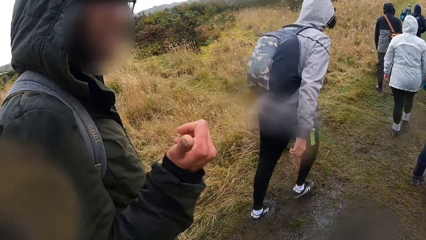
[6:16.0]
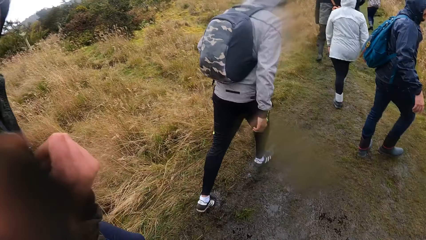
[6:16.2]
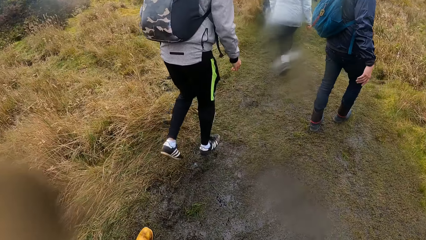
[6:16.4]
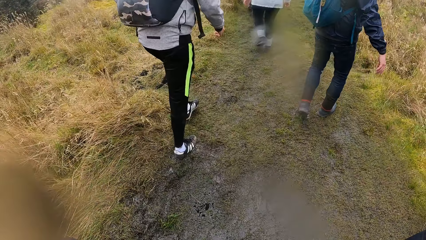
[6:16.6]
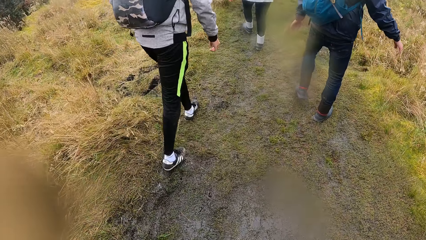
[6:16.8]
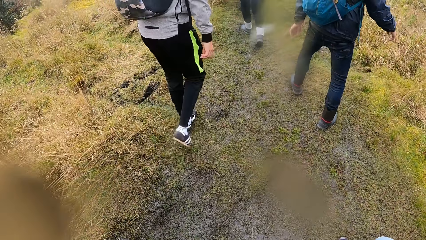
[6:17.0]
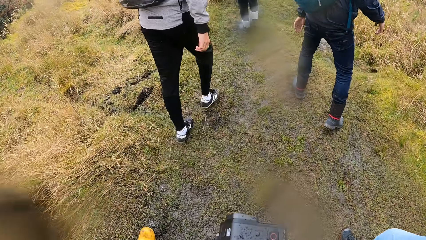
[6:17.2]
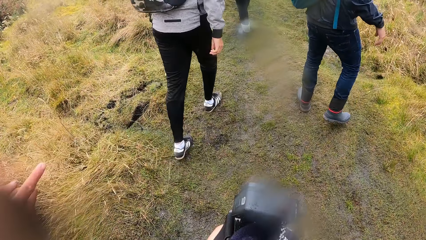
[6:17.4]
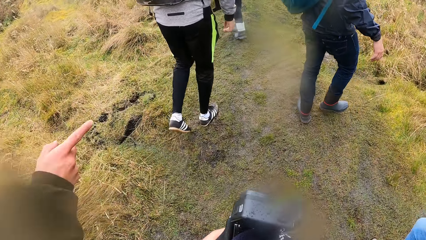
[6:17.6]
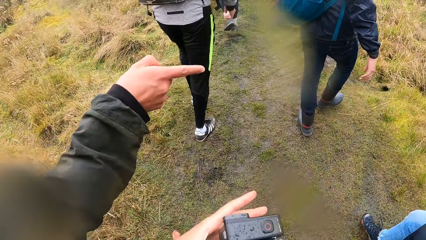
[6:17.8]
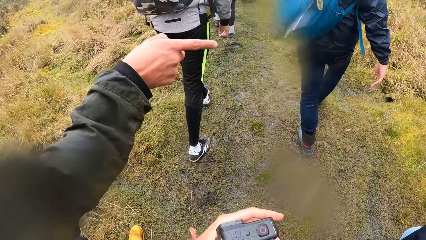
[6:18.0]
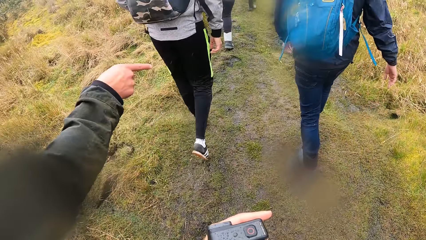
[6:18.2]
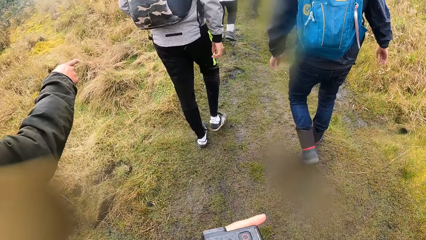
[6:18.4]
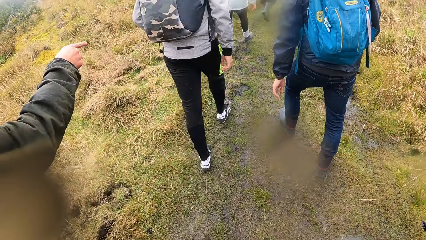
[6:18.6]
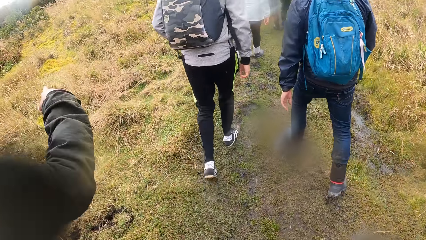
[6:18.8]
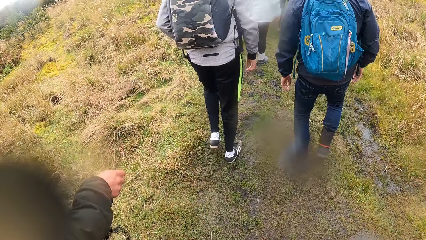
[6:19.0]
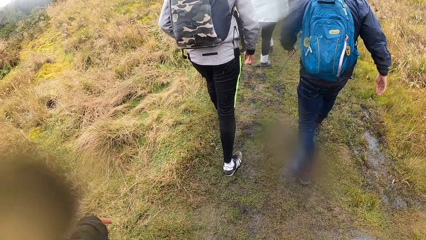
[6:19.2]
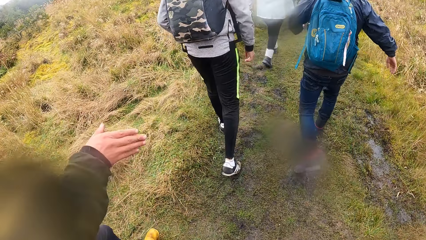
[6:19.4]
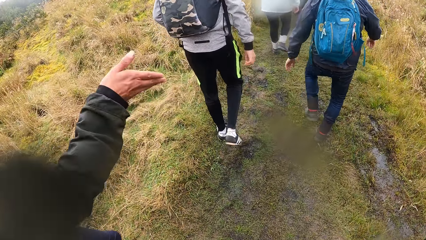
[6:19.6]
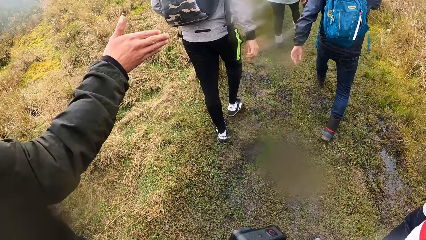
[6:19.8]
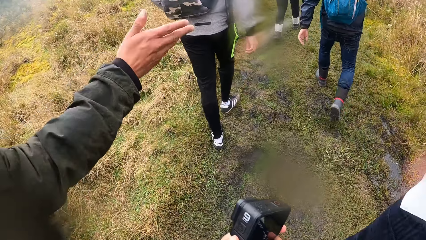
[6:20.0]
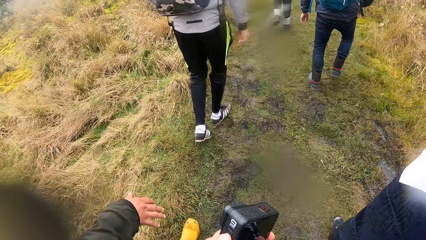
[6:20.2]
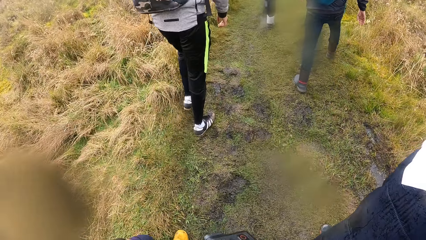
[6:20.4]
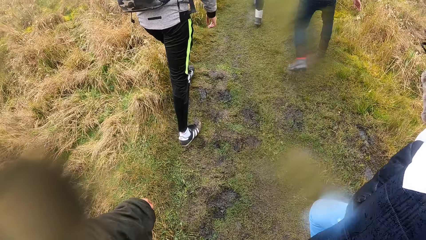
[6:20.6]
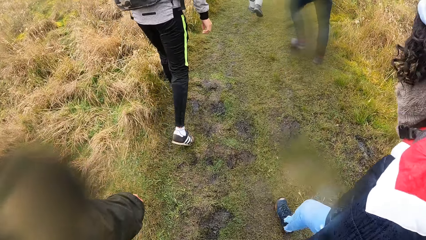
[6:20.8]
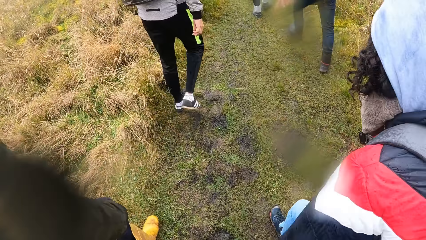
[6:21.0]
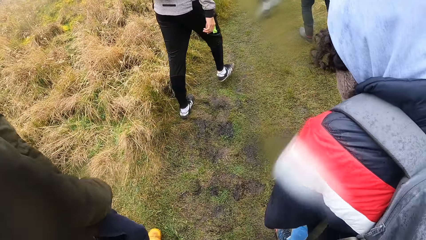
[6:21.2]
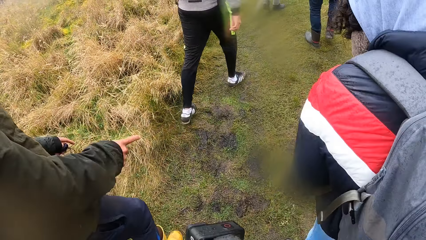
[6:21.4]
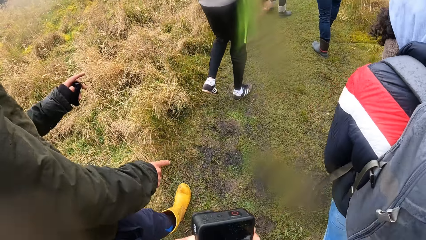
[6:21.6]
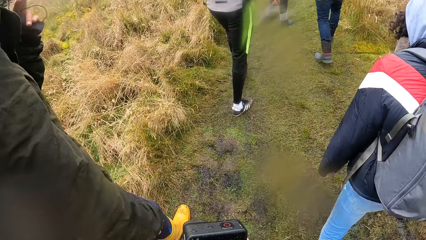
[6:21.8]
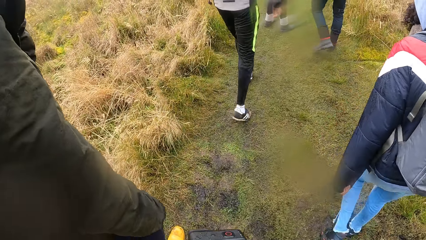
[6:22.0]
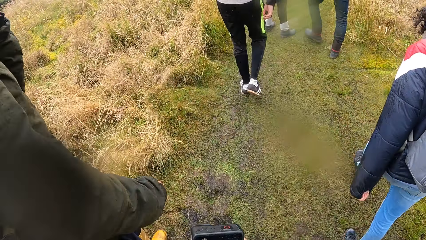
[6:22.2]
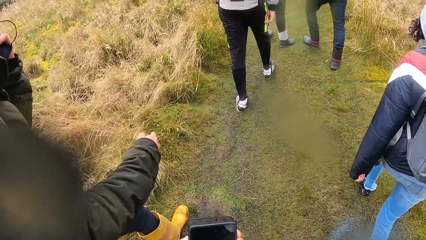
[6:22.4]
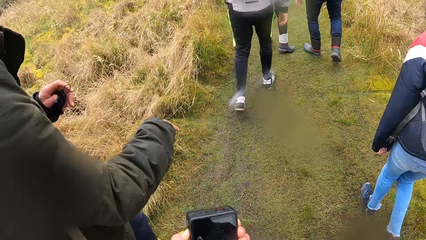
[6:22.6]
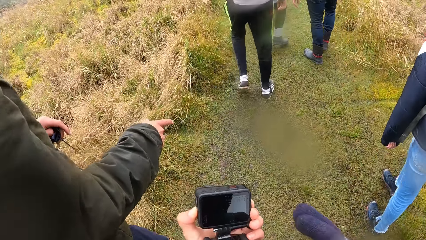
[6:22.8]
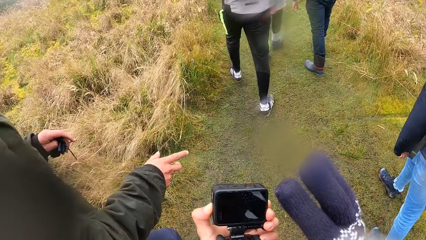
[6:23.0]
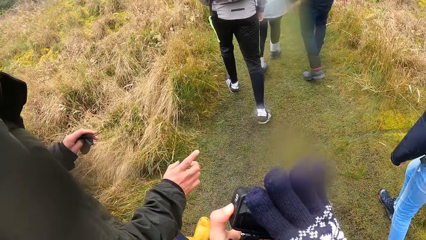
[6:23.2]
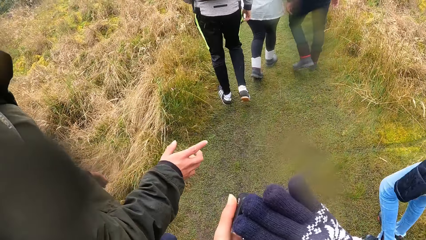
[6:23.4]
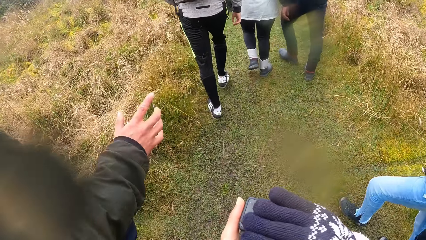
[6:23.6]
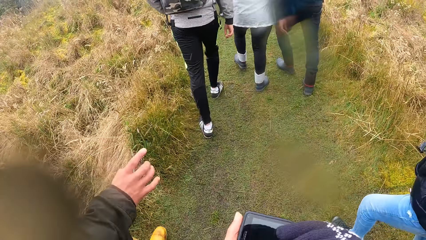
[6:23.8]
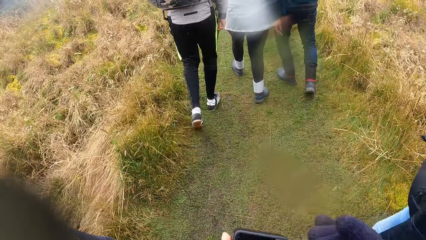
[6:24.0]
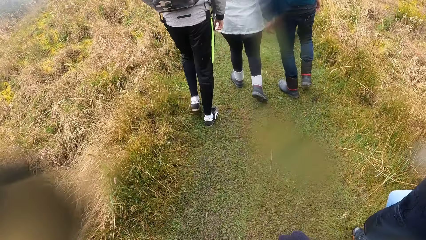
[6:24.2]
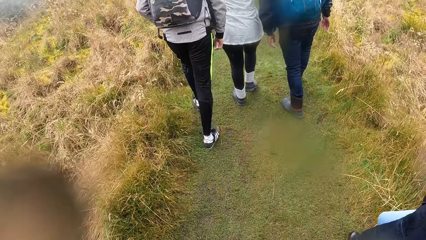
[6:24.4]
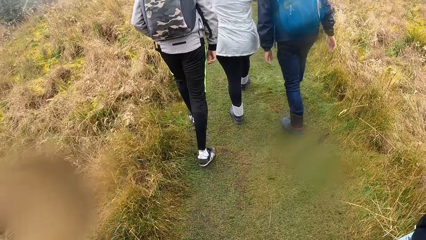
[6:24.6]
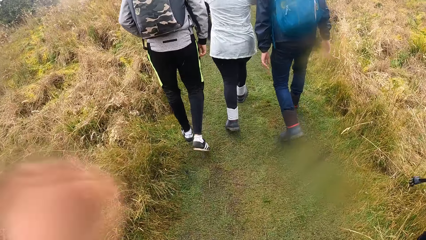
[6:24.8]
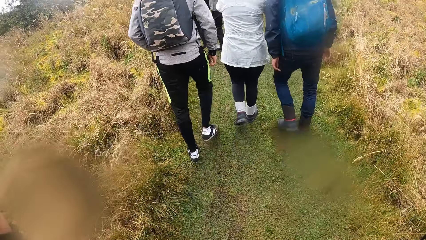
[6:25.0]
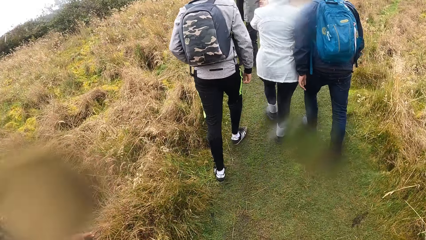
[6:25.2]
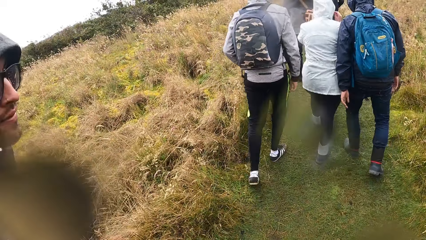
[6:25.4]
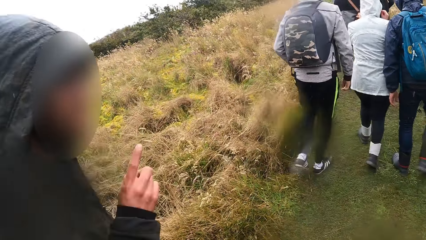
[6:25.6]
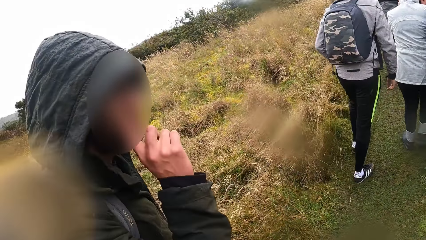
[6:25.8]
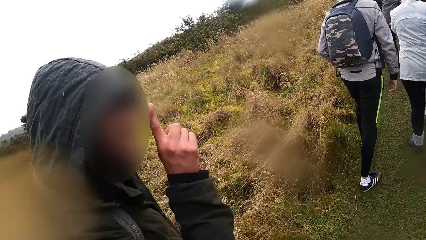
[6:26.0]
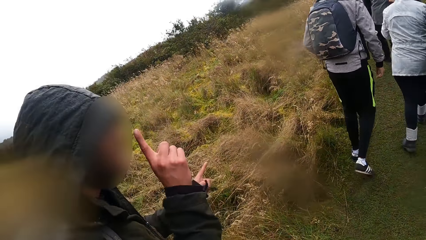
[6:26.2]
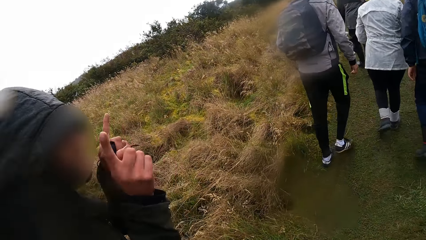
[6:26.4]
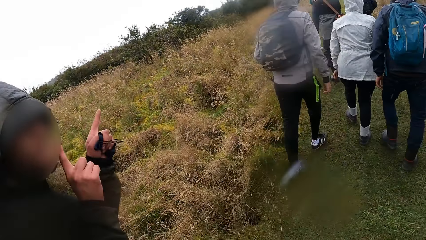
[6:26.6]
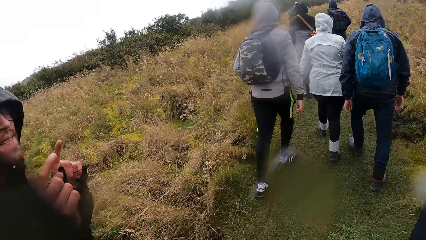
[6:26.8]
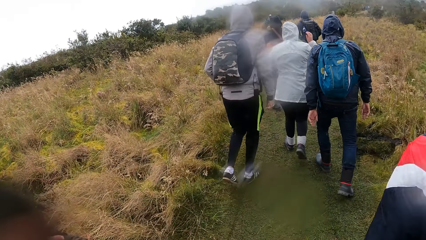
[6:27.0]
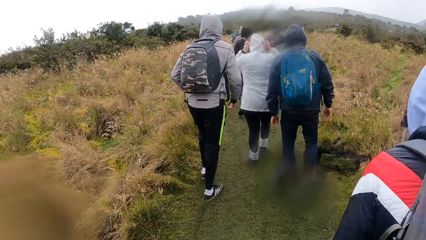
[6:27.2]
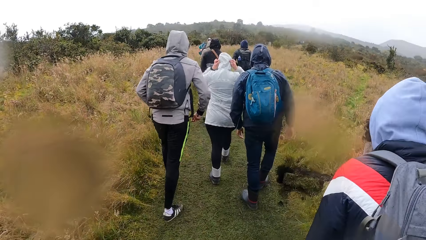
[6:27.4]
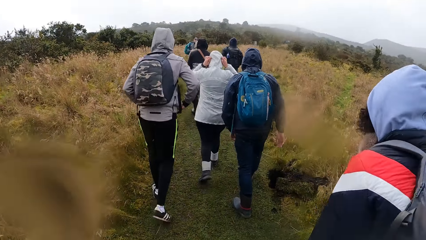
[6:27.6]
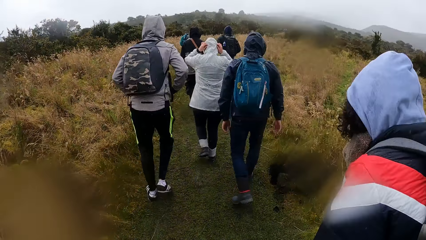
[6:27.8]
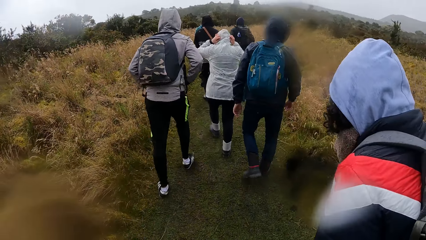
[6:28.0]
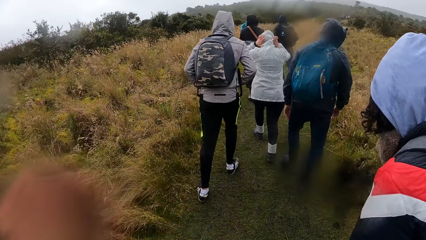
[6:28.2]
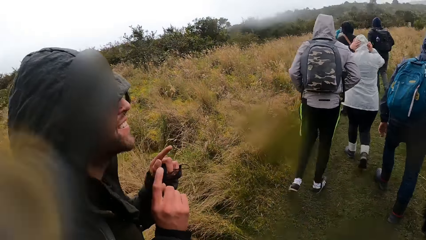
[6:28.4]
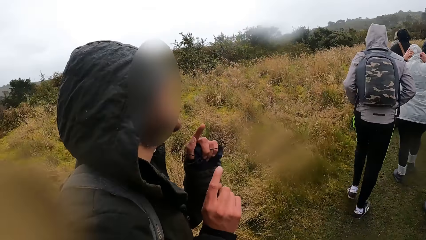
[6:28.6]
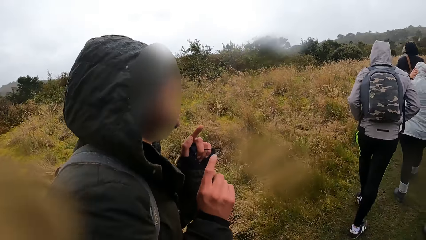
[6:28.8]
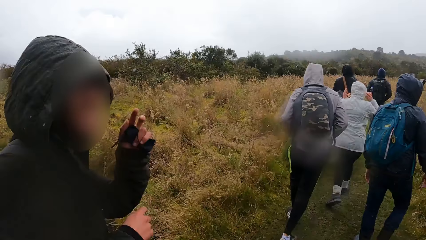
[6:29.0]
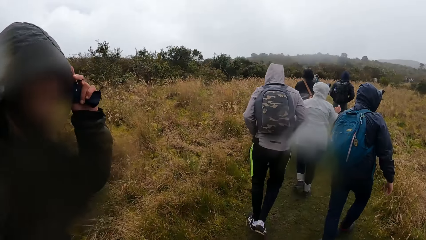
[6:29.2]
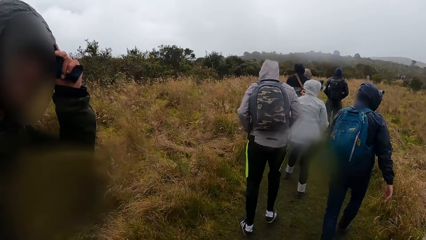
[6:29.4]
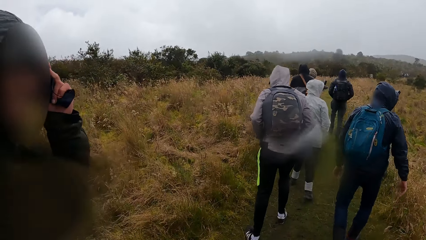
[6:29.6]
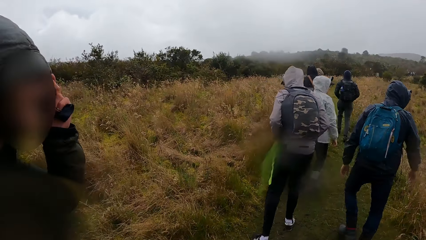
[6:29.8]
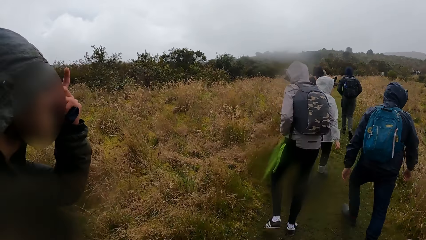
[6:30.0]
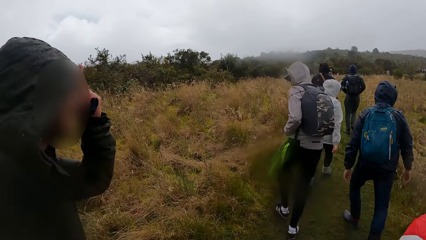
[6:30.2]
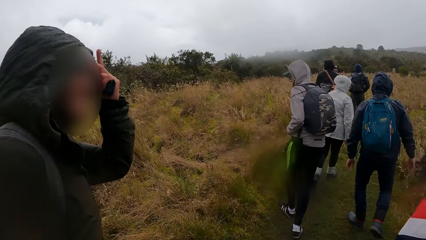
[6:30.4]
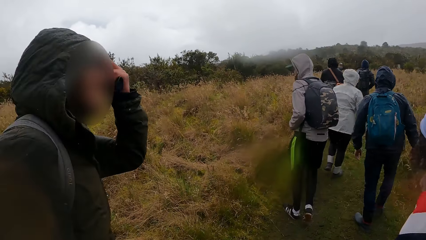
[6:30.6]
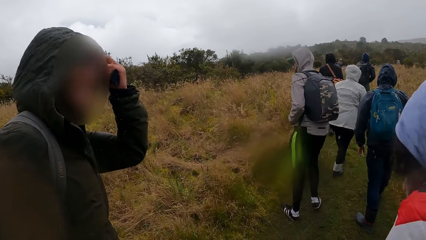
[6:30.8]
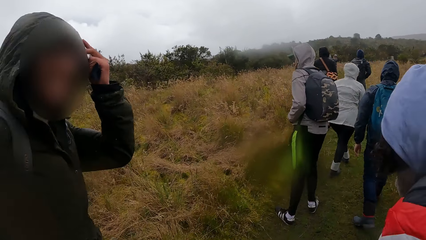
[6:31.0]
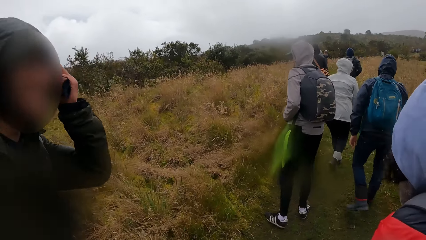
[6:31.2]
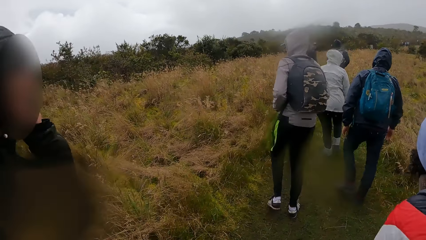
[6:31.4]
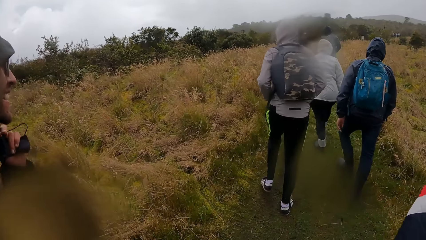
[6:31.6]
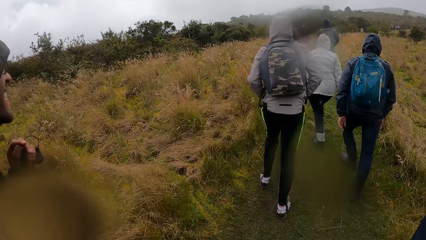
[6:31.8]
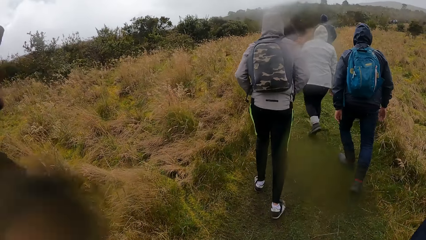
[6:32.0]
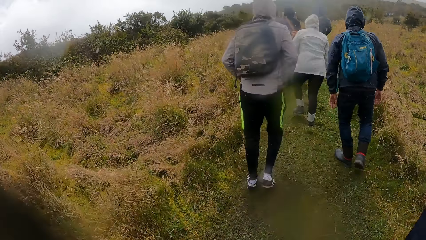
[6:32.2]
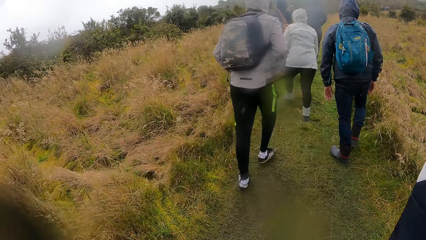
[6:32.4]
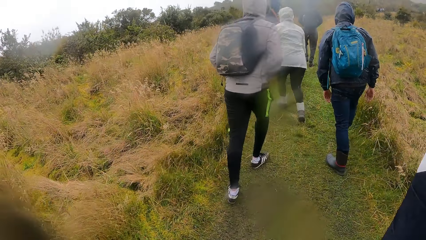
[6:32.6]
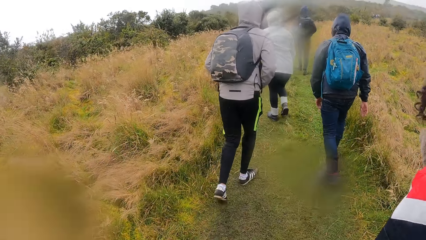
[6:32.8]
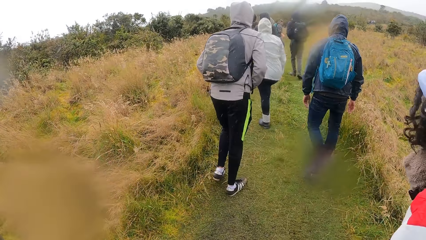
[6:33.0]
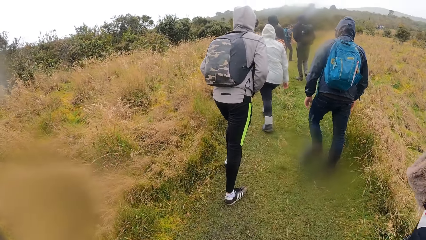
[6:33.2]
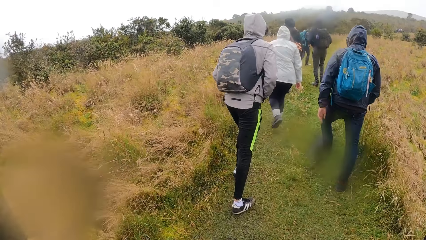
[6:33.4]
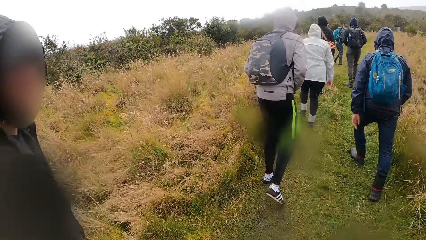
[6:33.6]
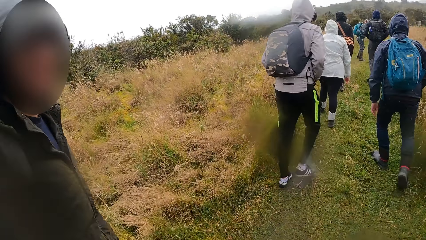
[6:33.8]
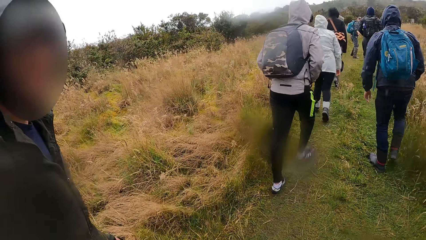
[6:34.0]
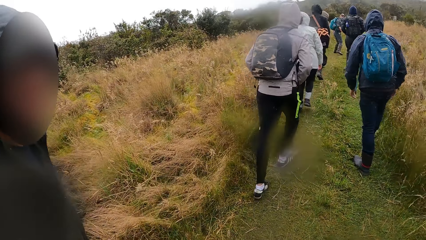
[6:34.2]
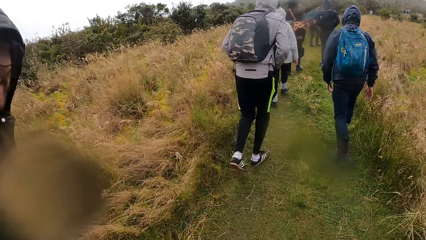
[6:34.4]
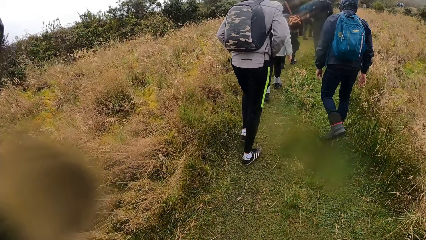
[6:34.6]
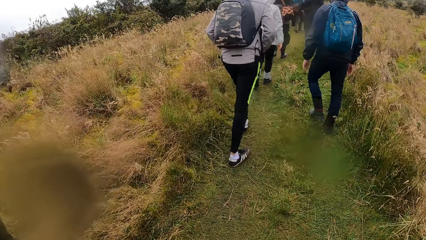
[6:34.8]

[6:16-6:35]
The camera wearer walks around. The man points with his finger. The camera wearer holds the camera with his left hand. He moves around. The man touches his face with his left hand. The camera wearer wipes the camera with his right hand. The man converses with the camera wearer. The camera wearer moves around. The man holds his hood and touches his head with his left hand. The camera wearer walks around.
